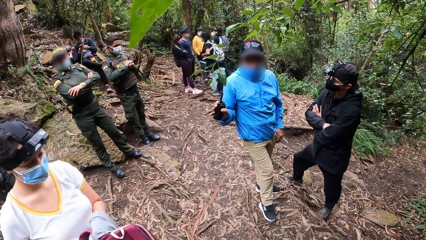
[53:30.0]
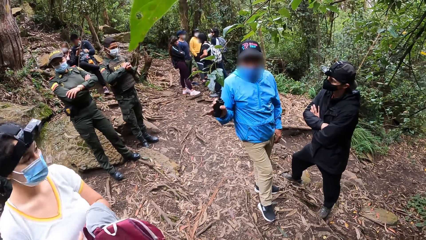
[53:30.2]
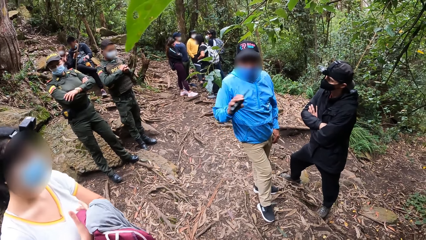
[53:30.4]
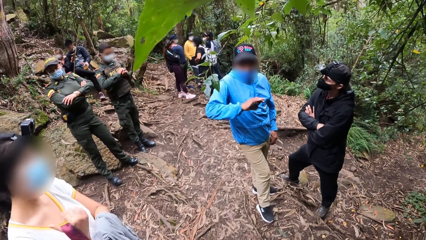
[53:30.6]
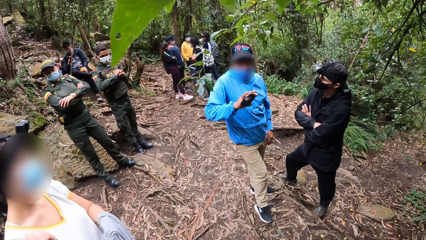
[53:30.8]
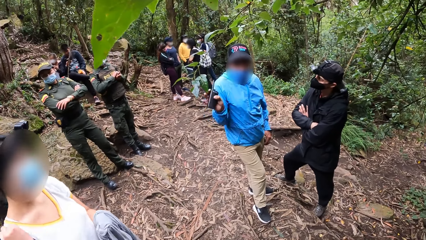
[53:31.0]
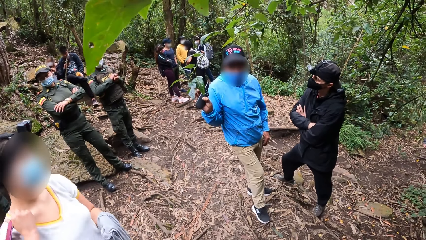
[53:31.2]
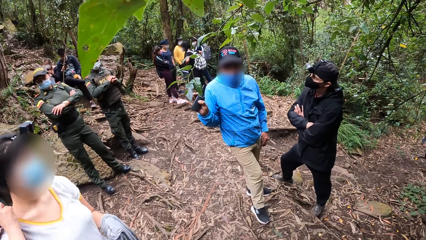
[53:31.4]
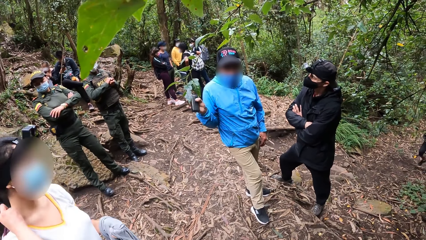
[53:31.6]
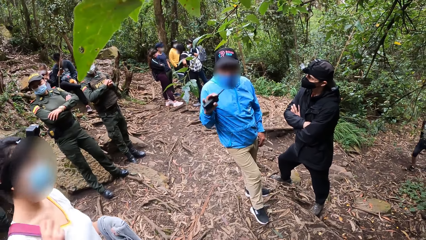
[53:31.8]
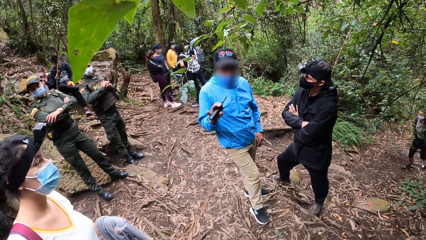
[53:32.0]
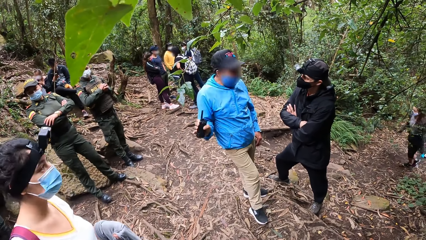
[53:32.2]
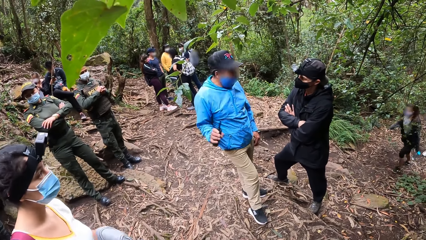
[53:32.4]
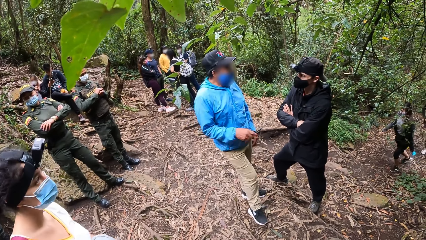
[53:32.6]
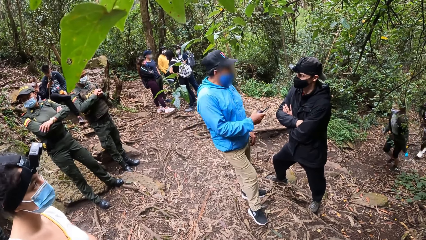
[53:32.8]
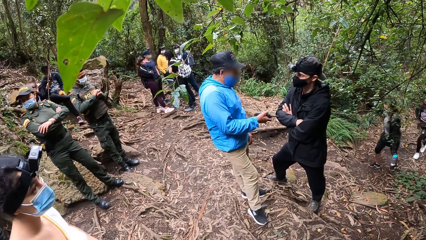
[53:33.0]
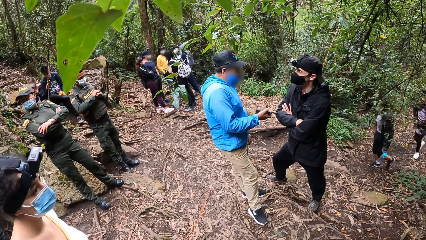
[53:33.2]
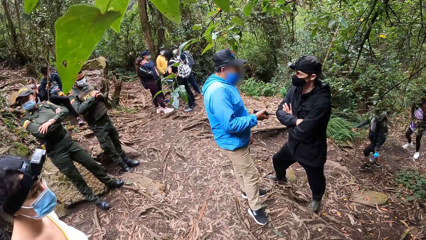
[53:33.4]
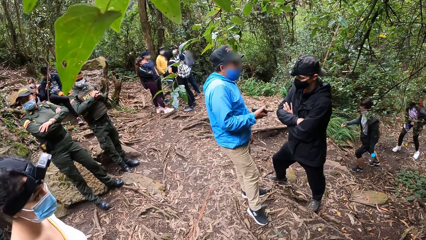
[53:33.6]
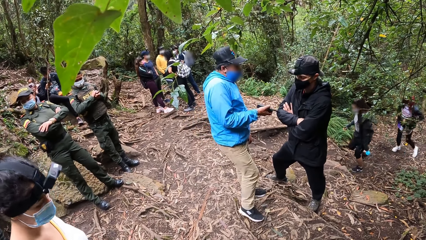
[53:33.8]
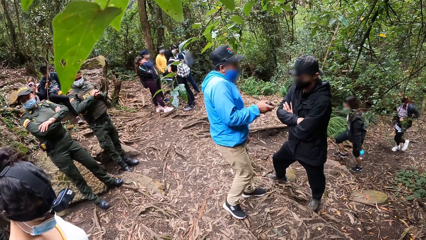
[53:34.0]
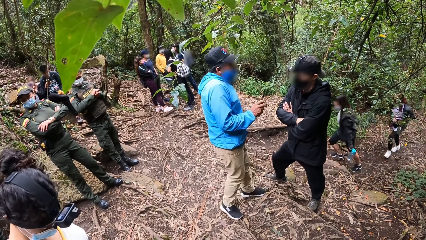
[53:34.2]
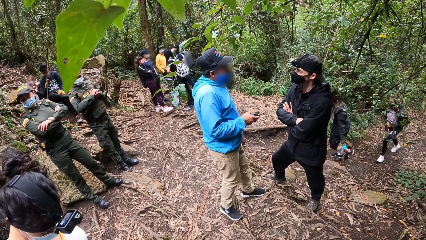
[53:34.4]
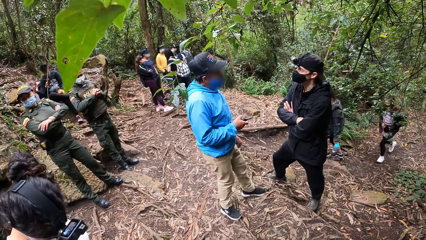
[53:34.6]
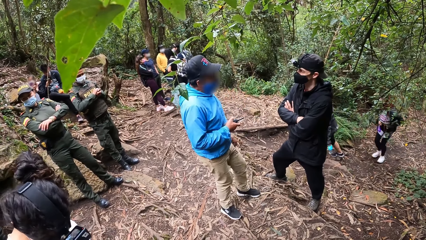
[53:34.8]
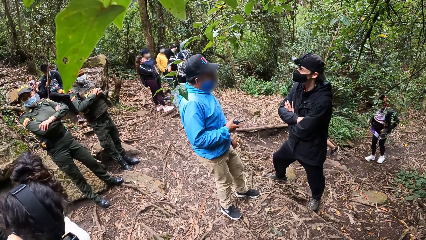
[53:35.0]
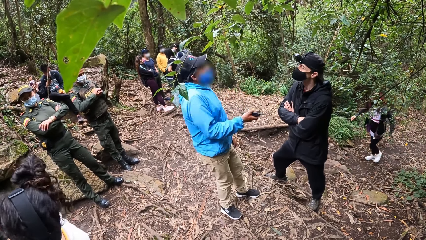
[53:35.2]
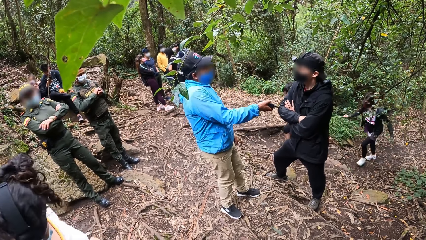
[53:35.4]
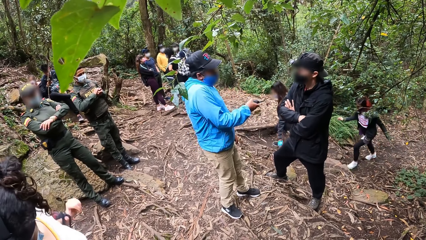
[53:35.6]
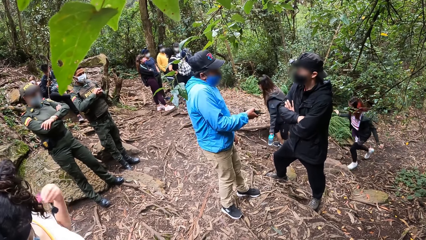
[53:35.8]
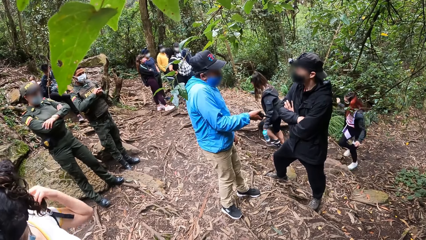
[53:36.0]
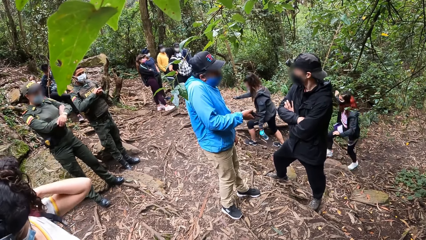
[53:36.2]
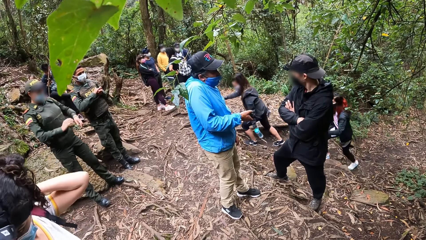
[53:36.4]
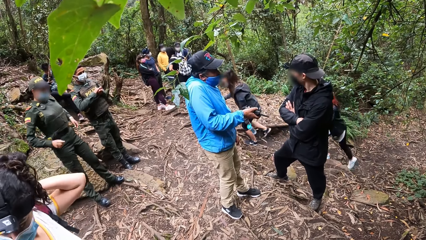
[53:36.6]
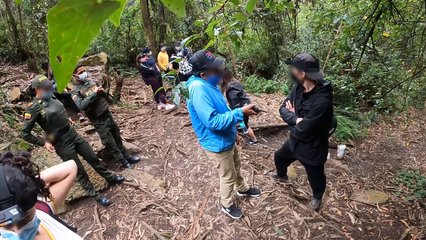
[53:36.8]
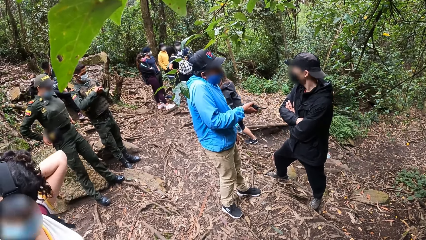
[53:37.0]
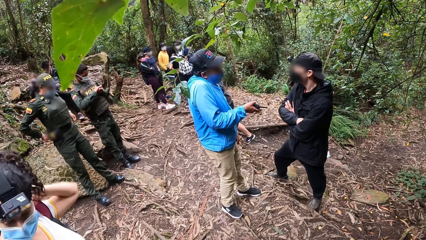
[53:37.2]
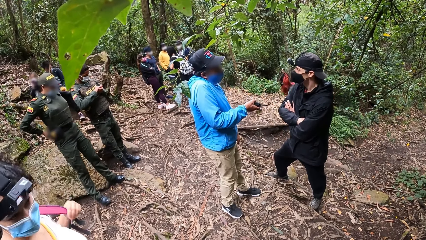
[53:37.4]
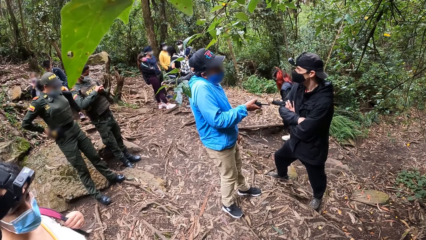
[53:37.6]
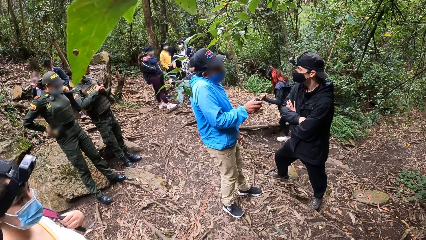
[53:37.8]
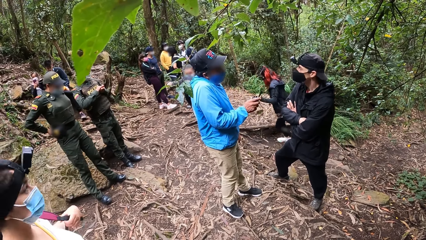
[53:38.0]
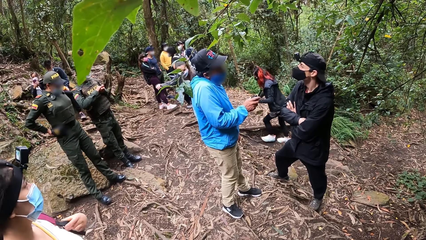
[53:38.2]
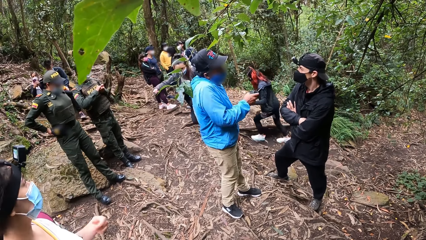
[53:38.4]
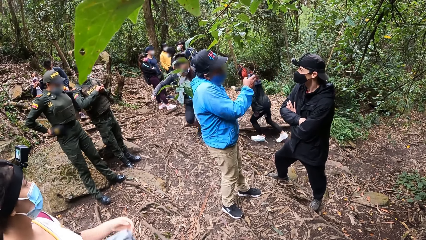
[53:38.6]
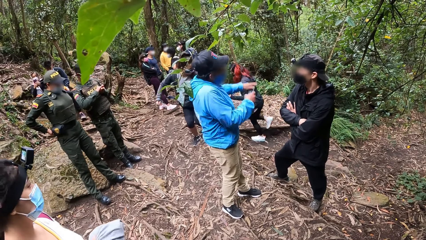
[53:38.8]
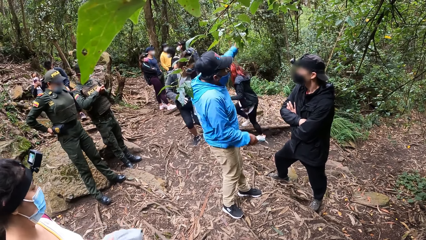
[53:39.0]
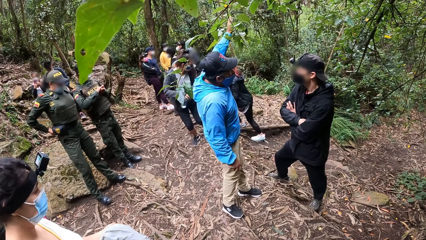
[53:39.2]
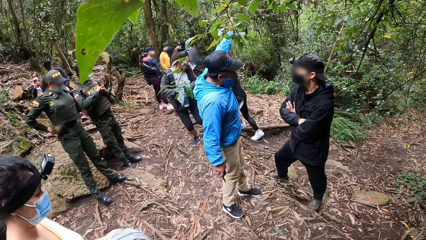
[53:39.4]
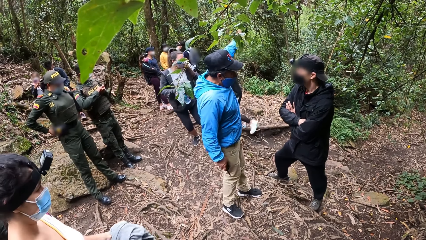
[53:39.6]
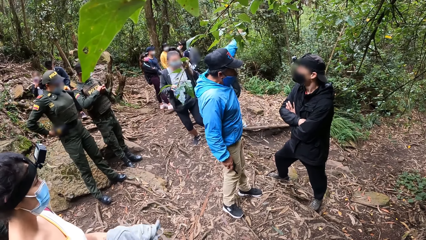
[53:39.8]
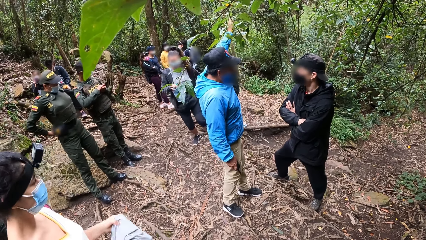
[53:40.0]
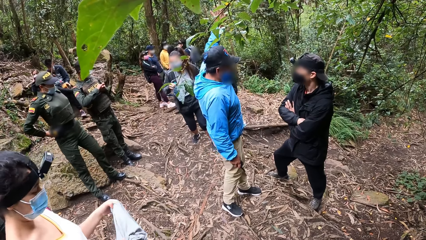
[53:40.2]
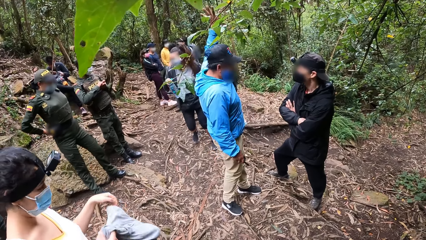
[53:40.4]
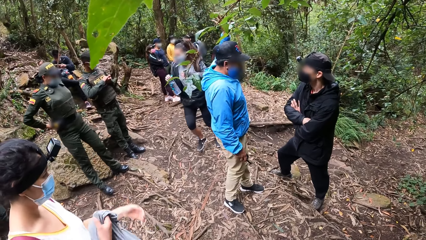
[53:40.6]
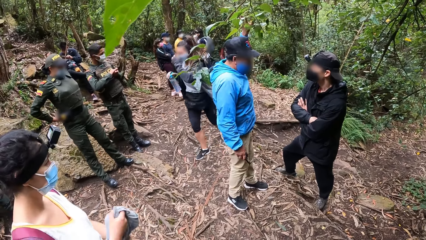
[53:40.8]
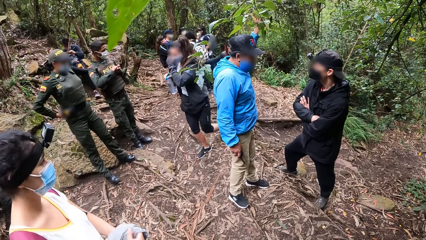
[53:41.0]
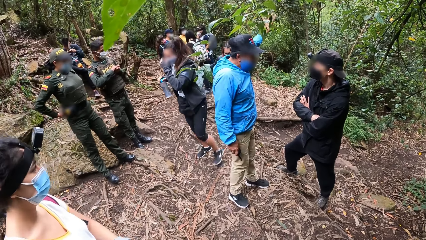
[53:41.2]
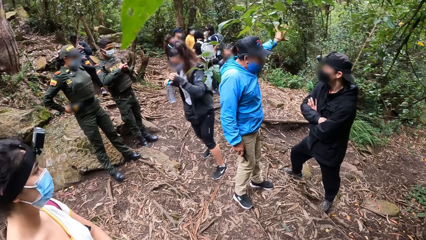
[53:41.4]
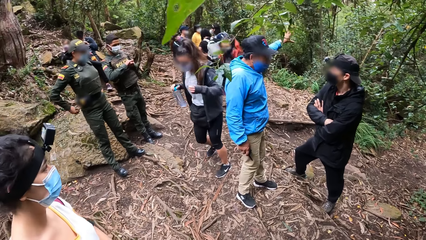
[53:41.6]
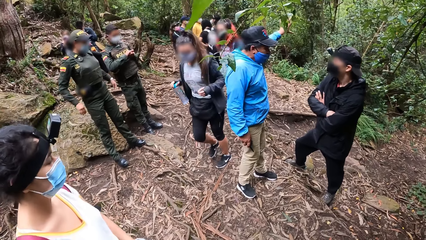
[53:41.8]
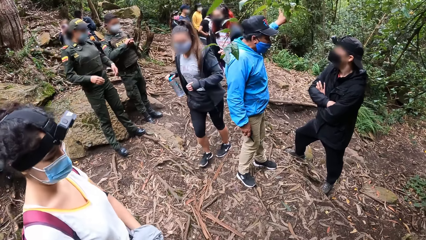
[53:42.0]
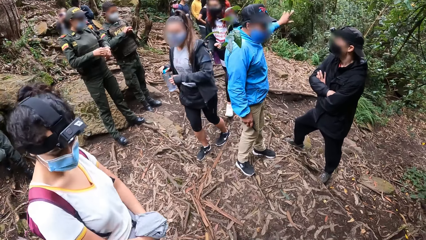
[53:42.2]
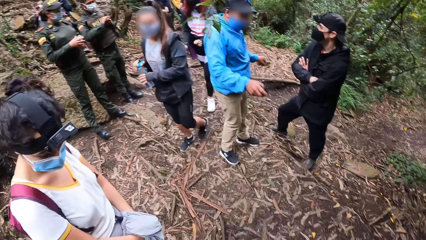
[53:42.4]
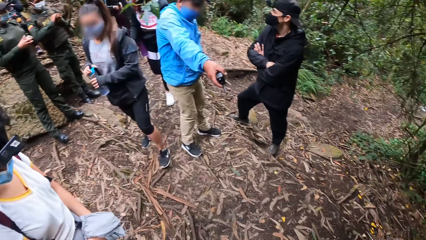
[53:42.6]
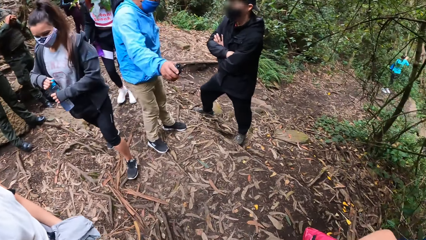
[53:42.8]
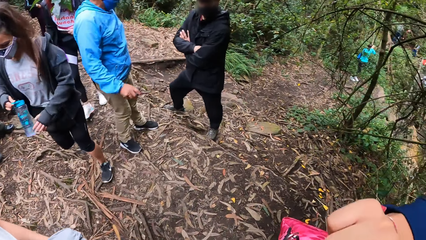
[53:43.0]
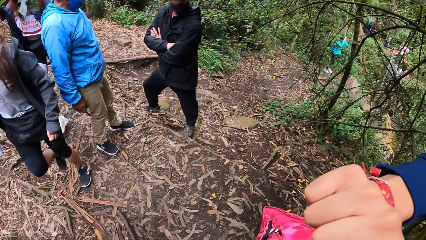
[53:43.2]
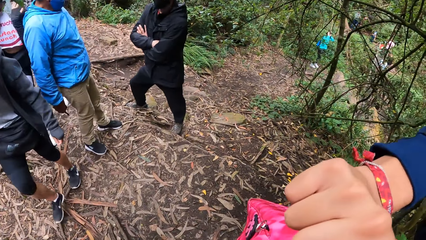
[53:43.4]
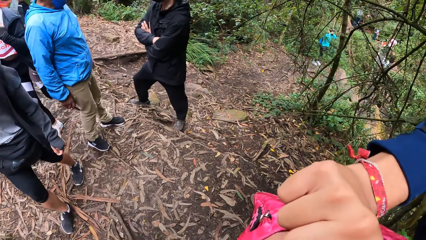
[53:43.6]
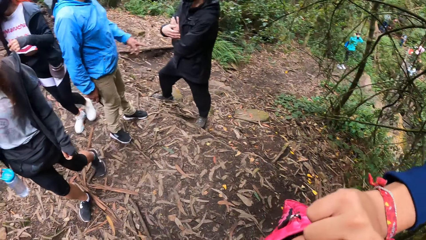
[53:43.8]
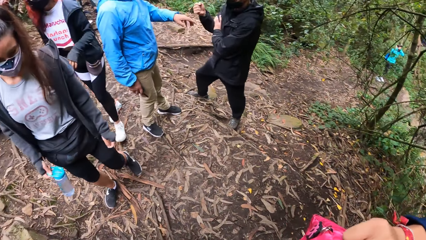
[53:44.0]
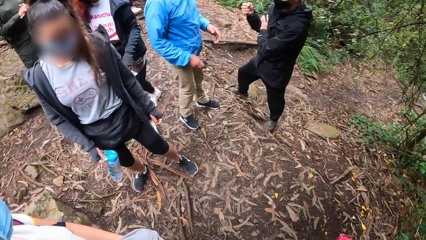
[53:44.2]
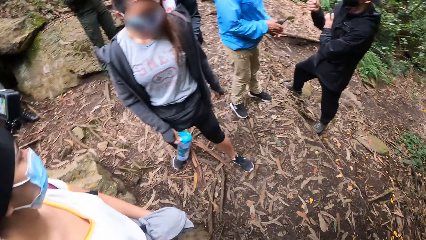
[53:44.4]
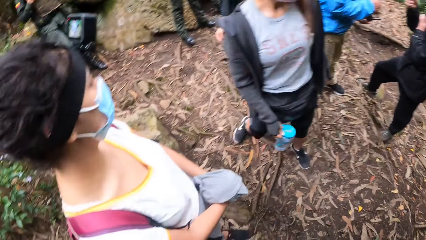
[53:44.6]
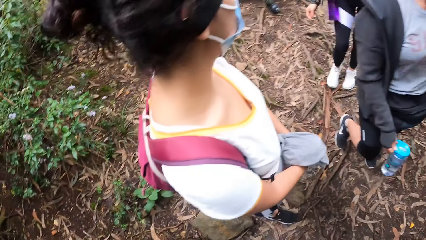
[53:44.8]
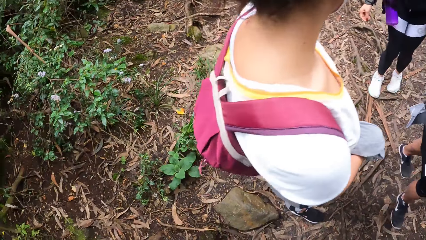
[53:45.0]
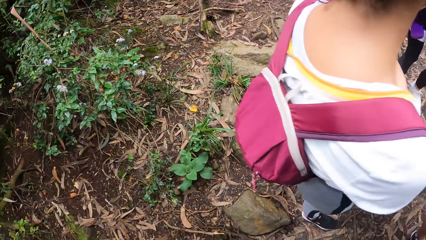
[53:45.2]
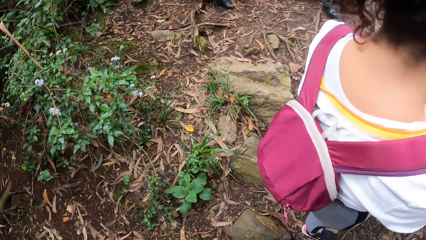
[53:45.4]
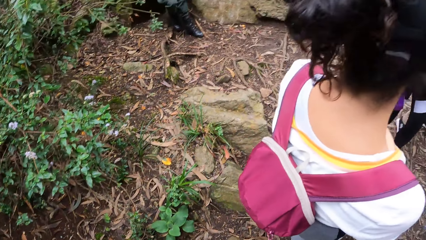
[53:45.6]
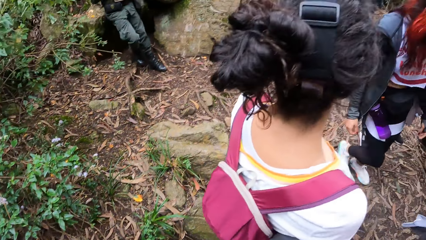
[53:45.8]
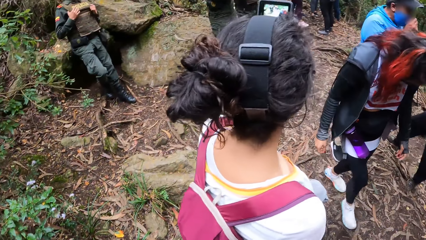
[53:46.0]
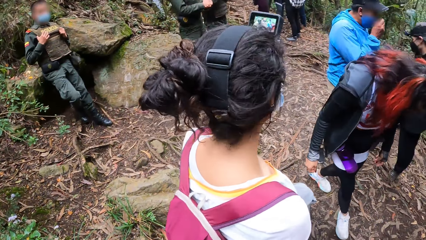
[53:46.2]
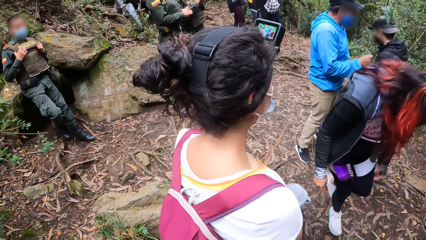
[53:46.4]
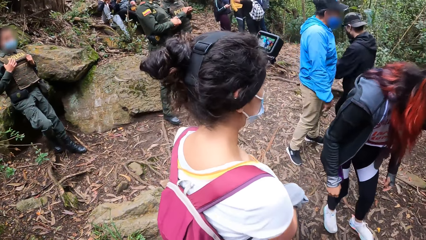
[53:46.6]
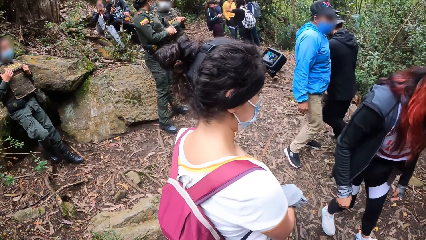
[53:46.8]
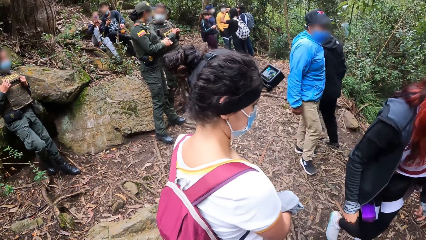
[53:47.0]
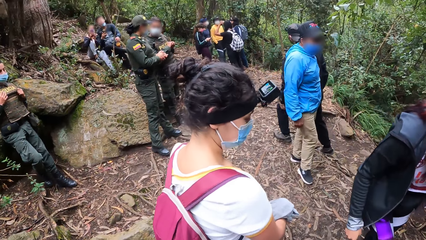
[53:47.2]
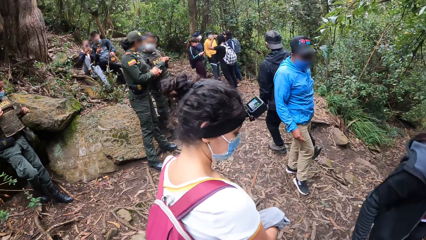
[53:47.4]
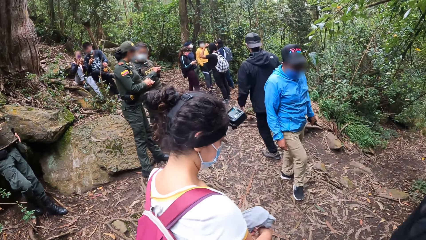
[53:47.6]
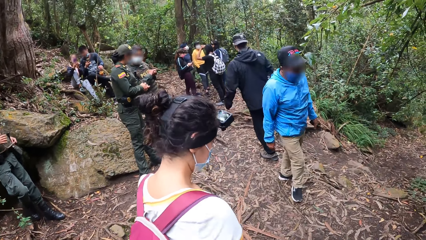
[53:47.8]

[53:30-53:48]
A woman carries her backpack. A man moves a hand. The woman adjusts the straps. The man moves a hand. The camera wearer raises his right hand to his face. Another woman walks behind the man. The camera wearer walks towards the first woman.
